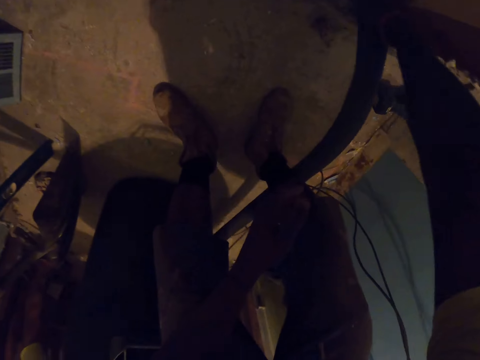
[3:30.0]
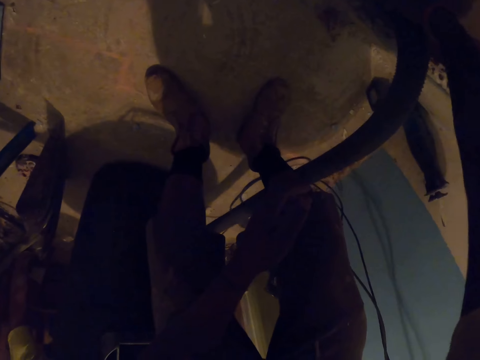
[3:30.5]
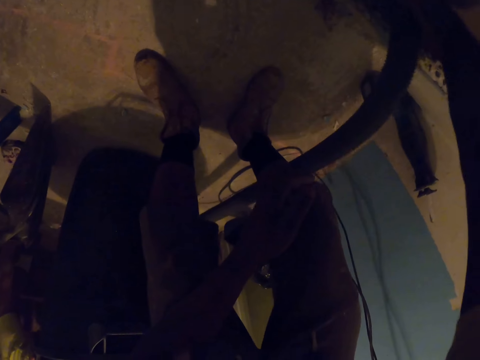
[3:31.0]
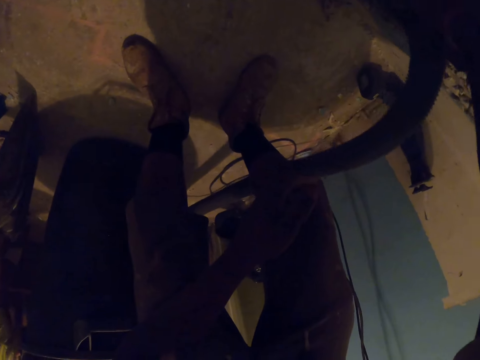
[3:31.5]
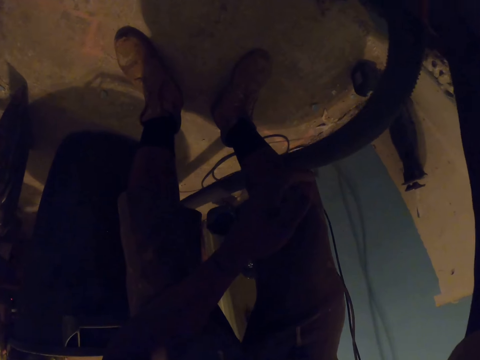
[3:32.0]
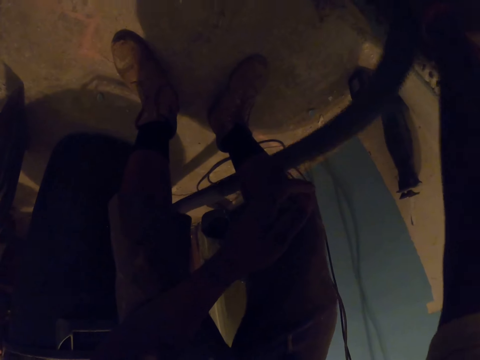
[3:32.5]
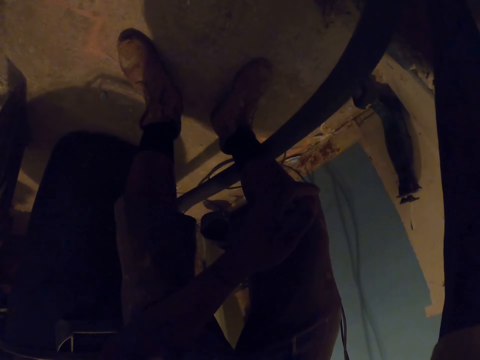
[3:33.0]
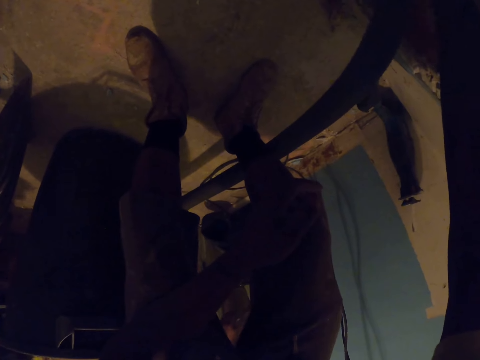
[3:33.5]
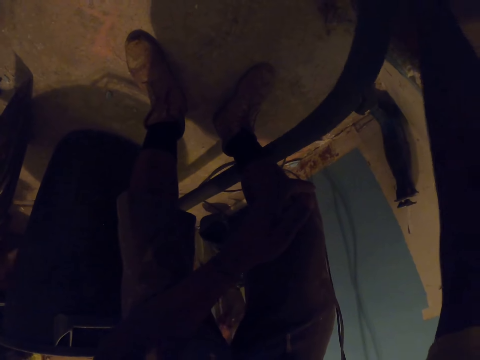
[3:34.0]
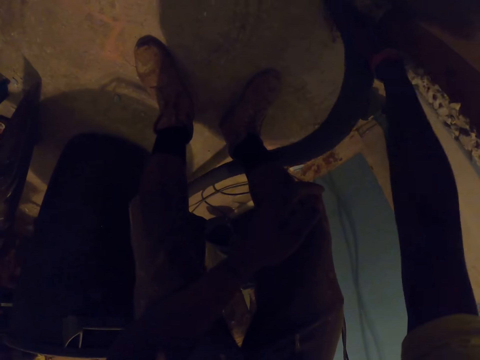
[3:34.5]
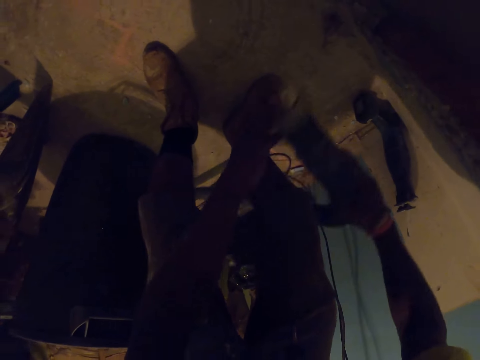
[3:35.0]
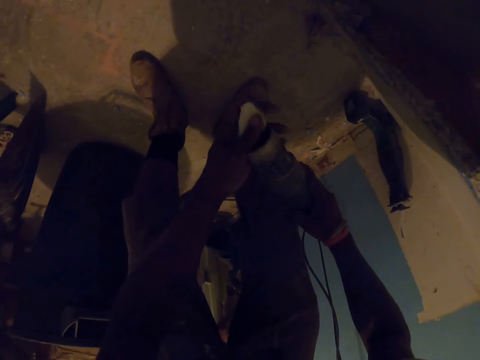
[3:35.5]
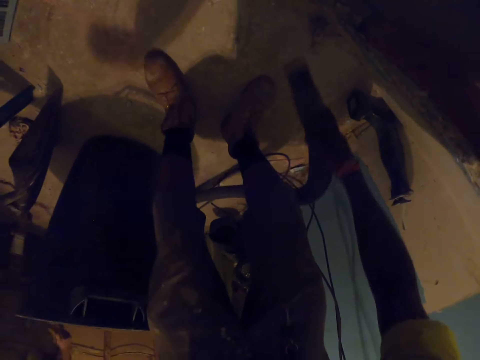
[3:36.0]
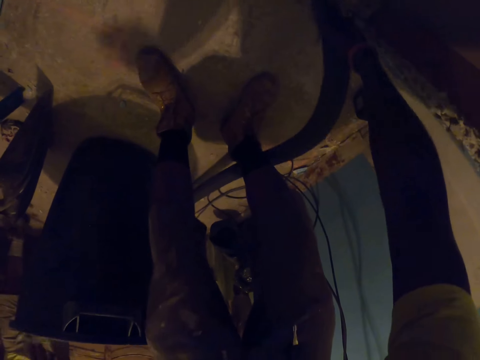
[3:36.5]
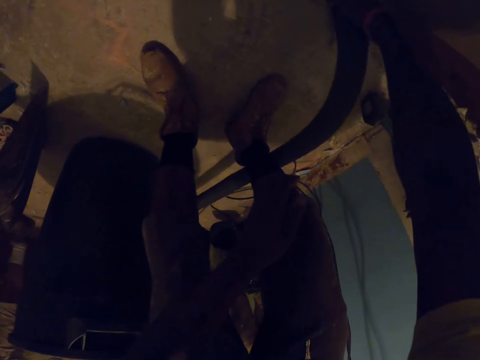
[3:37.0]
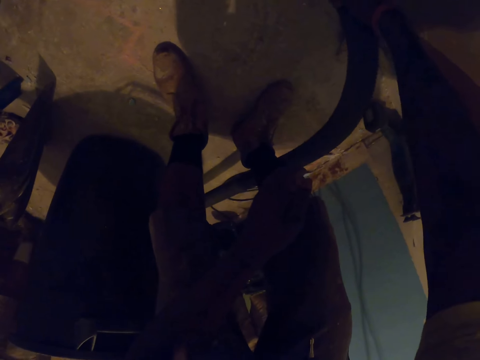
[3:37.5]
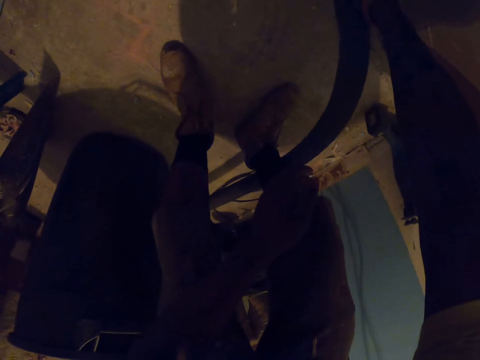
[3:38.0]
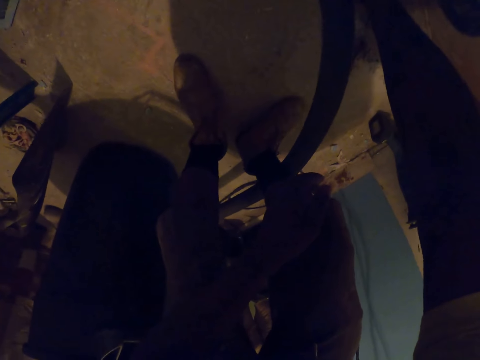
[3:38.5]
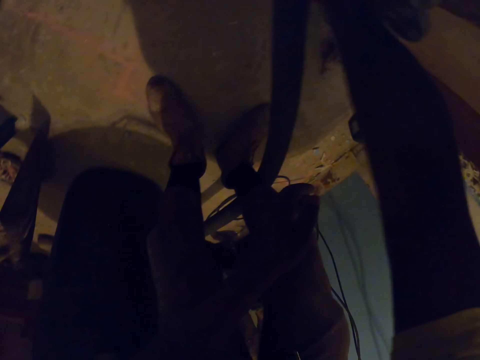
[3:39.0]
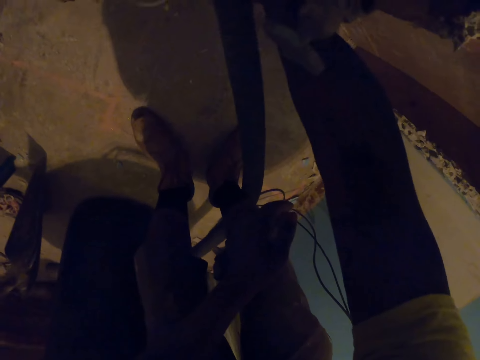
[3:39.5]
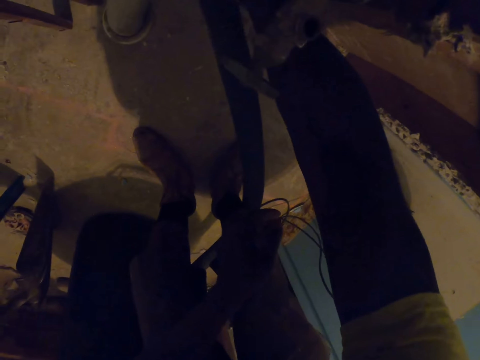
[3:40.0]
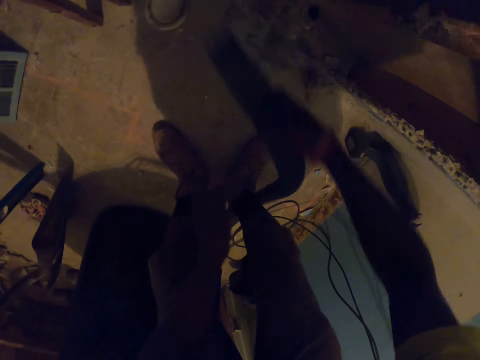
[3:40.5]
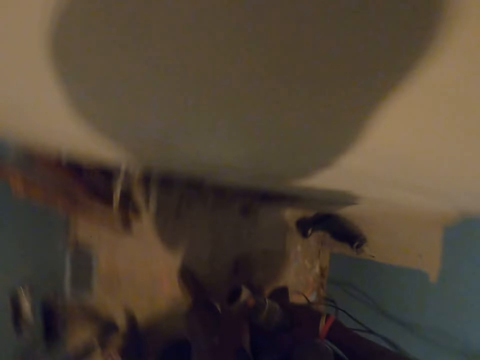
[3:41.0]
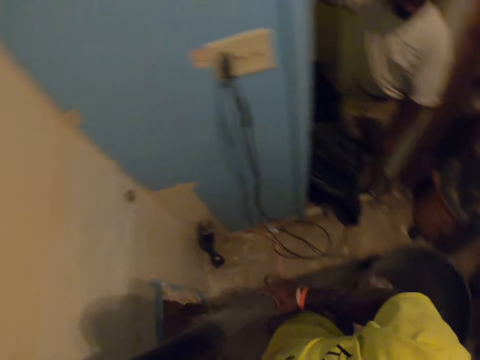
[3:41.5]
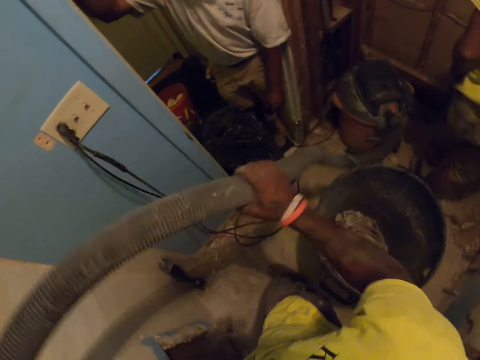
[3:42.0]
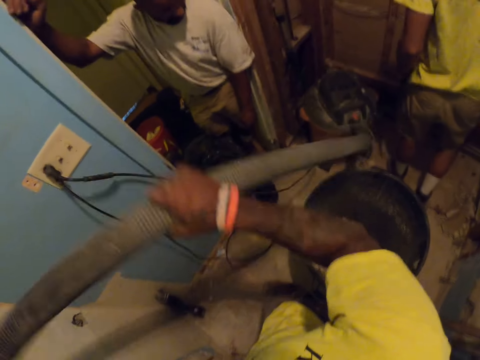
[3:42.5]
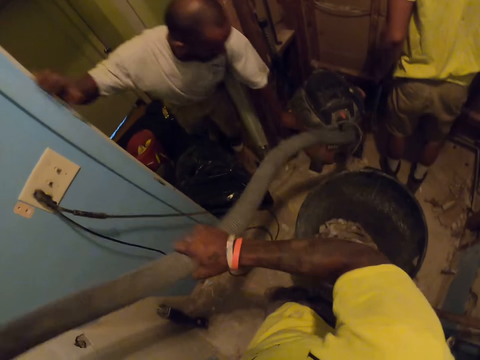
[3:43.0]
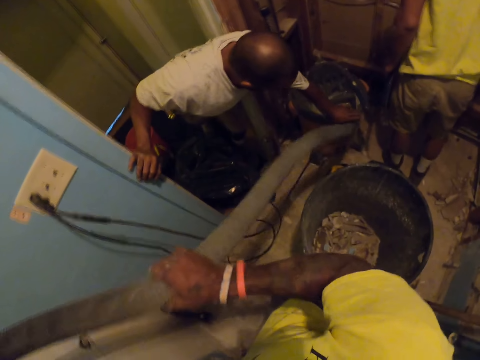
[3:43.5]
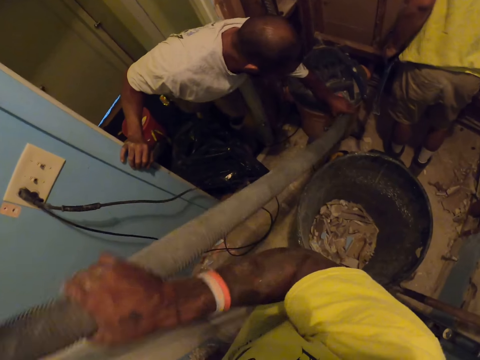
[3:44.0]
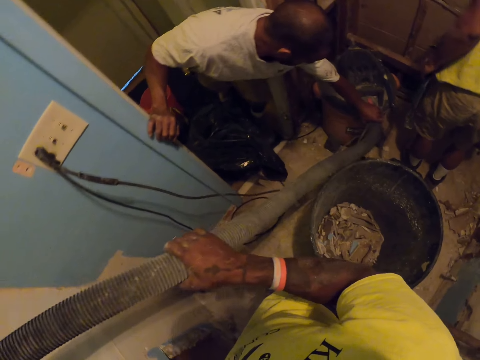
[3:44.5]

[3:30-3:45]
The camera wearer vacuums the debris on the floor with the vacuum cleaner in his right hand. He removes debris or dirt from the hose with his left hand. He throws the dirt away. He vacuums the debris on the floor with the vacuum cleaner in his right hand. He shakes the hose of the vacuum with both of his hands. He turns around. He pulls the flexible hose pipe. A carpenter touches the vacuum cleaner with his left hand.

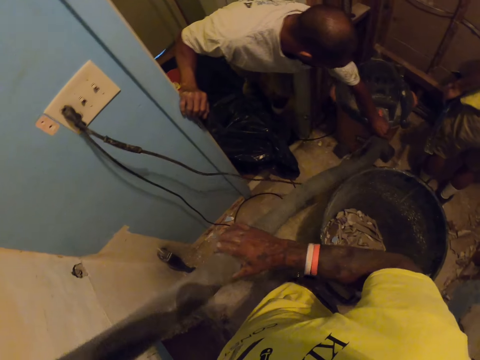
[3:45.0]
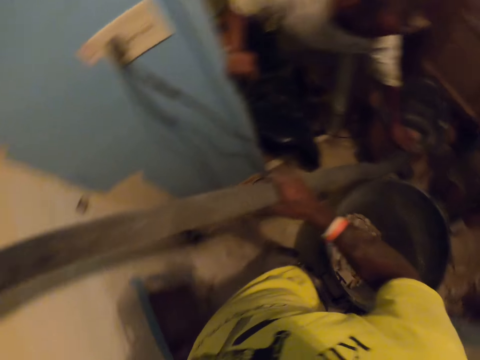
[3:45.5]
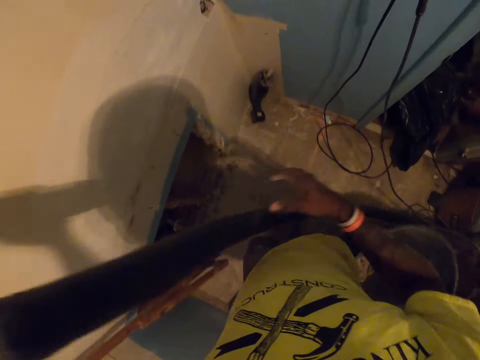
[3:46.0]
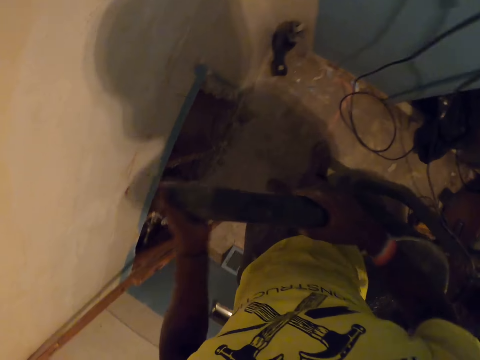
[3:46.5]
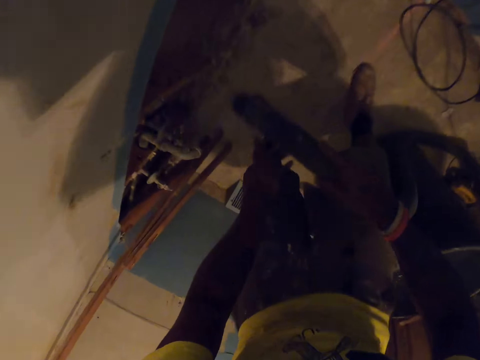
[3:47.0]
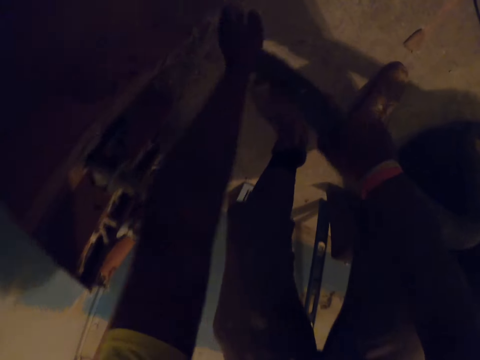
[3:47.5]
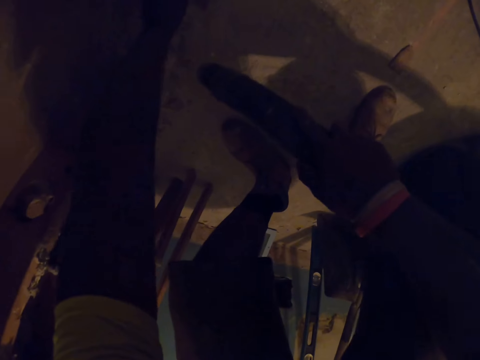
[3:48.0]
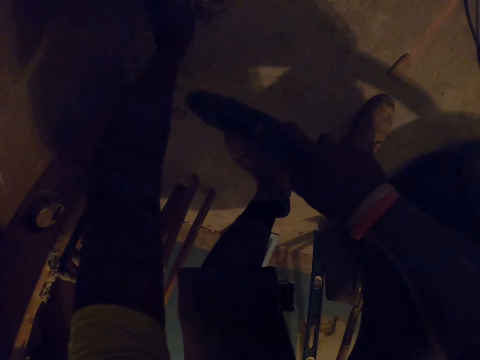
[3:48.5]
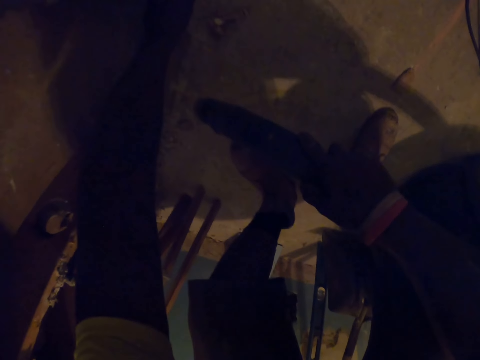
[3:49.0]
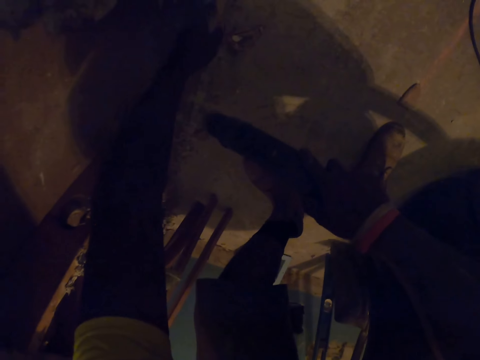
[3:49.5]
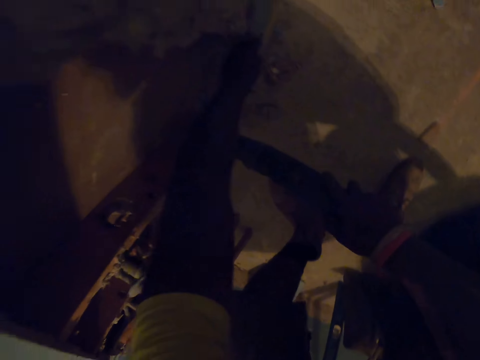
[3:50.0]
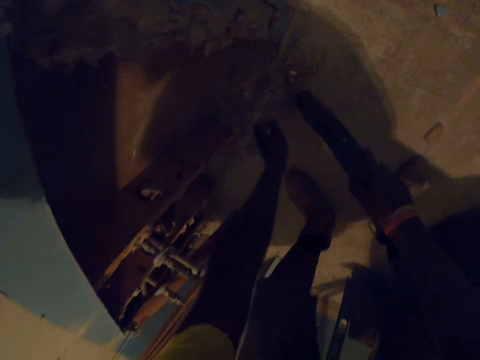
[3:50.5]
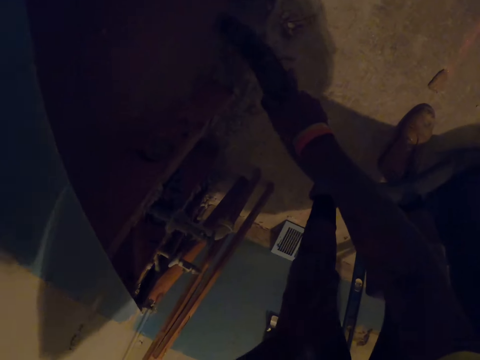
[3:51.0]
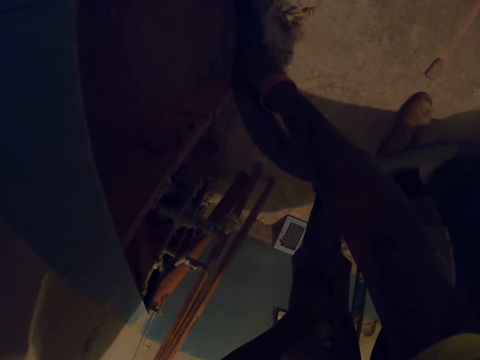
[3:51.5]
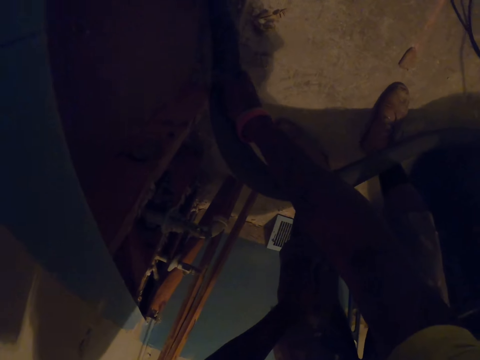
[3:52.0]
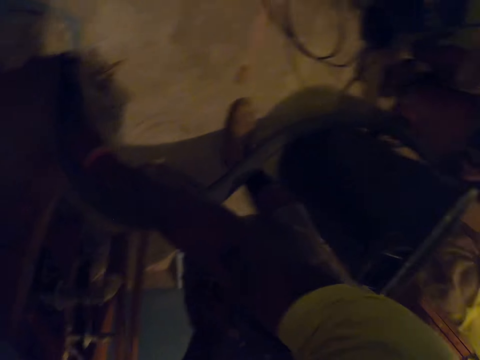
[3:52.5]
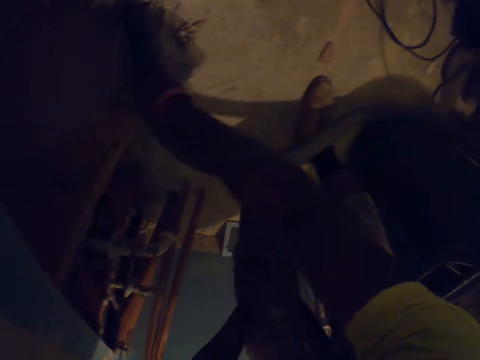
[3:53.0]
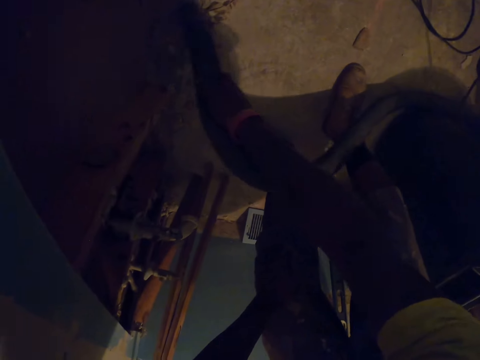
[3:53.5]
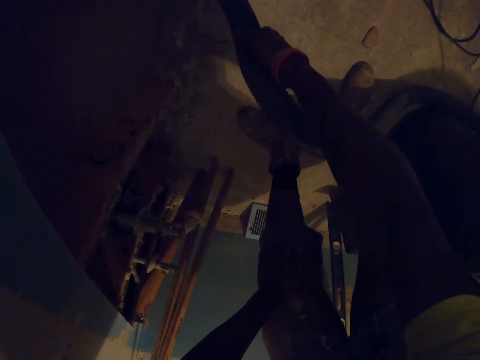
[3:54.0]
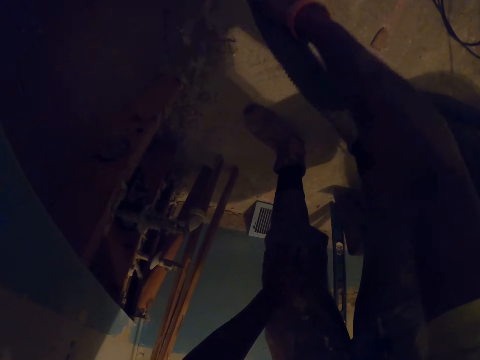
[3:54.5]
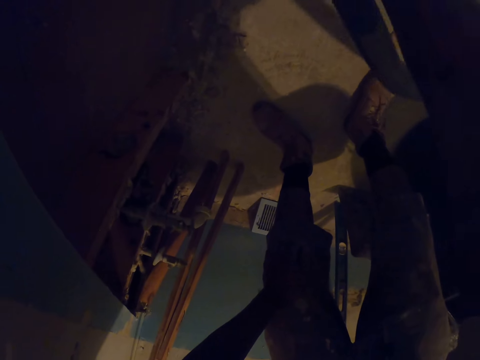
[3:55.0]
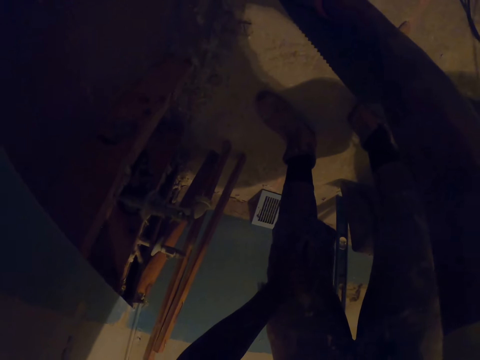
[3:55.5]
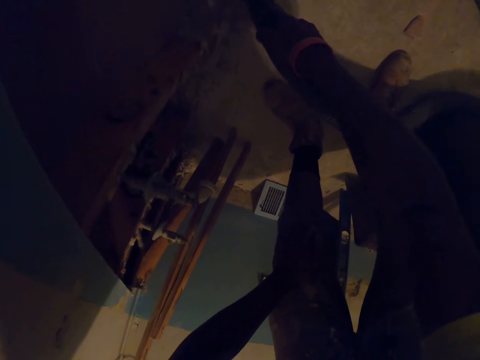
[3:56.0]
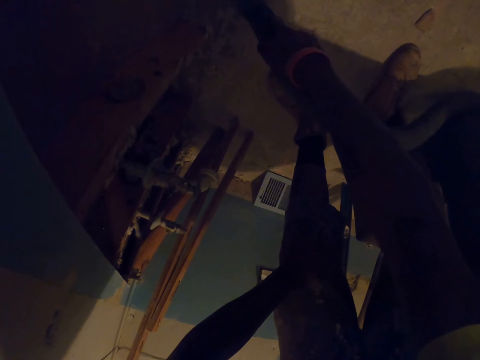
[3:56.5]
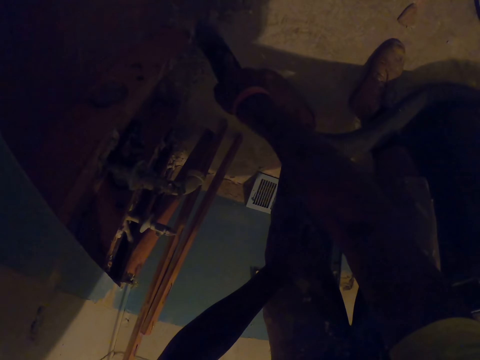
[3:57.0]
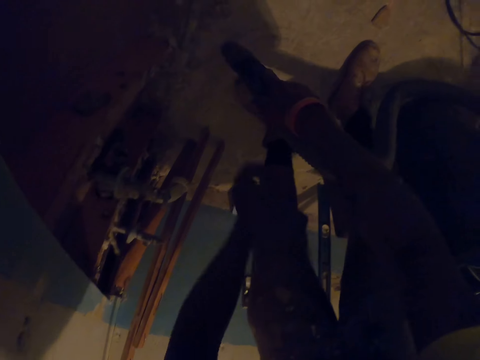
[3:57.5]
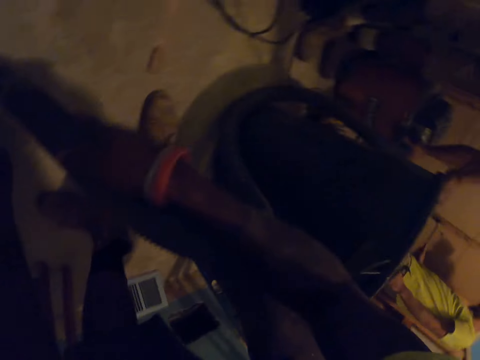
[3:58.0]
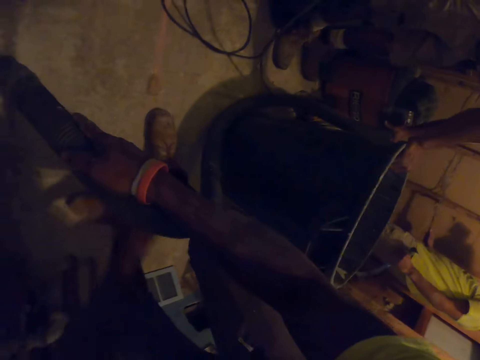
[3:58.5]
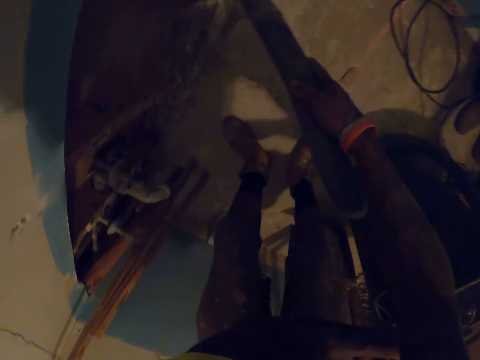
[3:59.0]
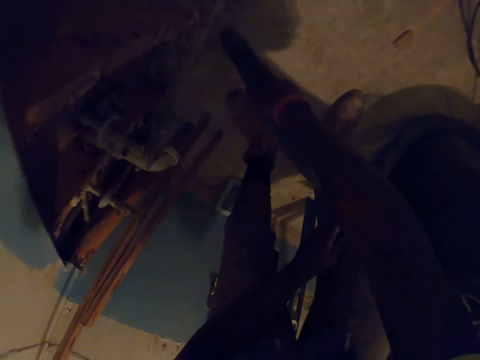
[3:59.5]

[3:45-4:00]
The carpenter pulls the vacuum cleaner. The camera wearer moves debris on the floor with his left hand. He vacuums the debris on the floor with the vacuum cleaner in his right hand. He moves debris on the floor with his left hand.
